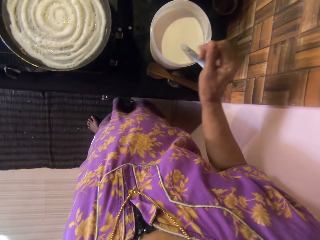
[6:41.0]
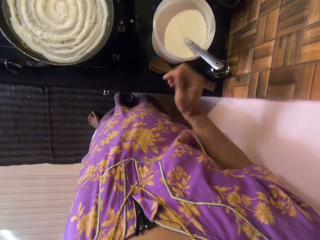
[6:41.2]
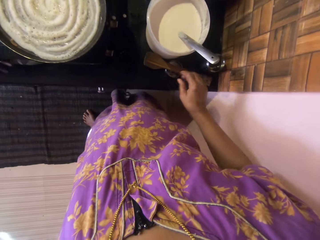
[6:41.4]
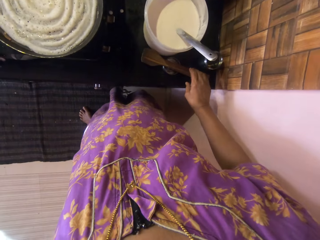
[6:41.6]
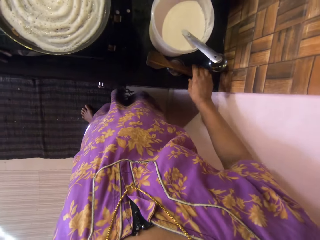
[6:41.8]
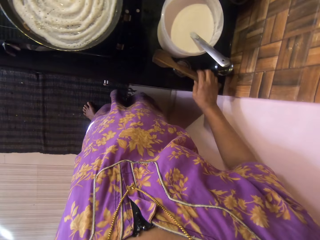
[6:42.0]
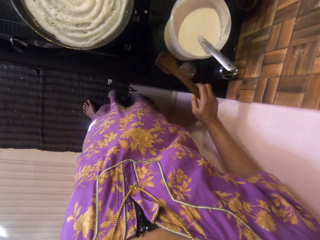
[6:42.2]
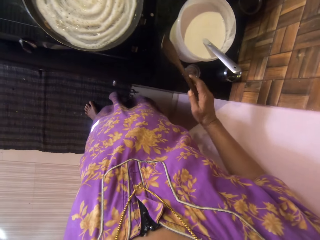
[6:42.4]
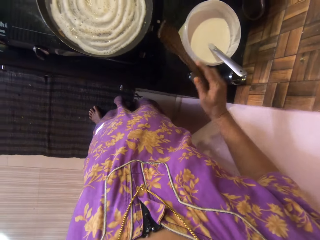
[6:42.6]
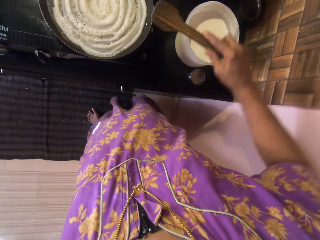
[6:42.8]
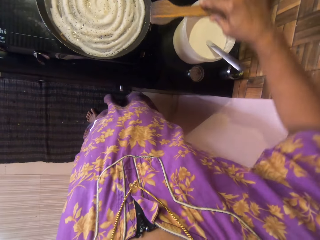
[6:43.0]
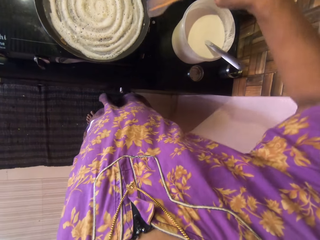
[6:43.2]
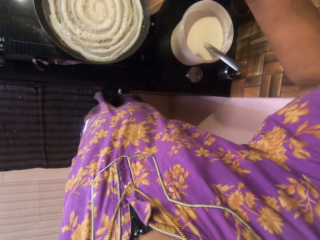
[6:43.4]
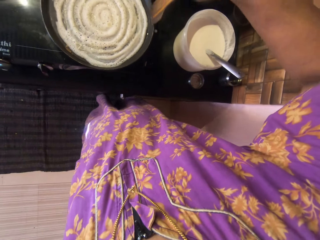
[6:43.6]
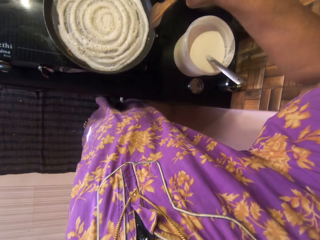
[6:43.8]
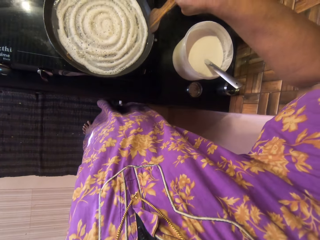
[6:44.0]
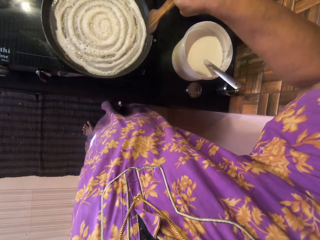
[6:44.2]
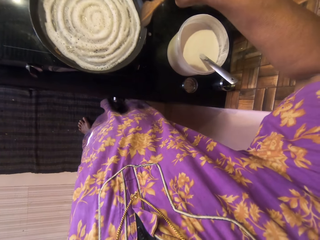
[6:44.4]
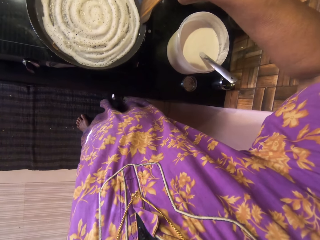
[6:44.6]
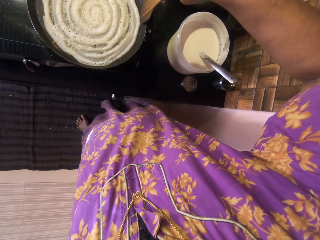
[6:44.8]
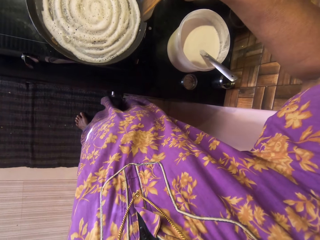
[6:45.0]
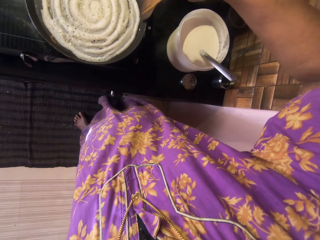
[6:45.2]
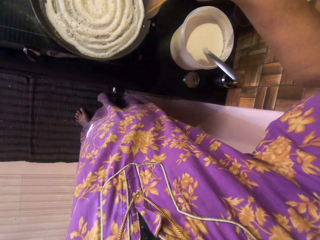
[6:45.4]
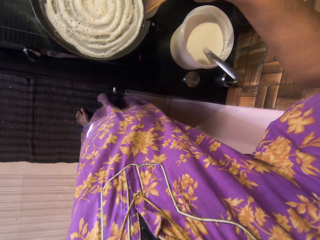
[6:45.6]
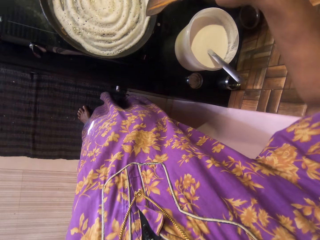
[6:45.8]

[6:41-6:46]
The camera wearer looks around. They pick the wooden spatula or spoon from the small container. They adjust the flat bread with the wooden spoon.

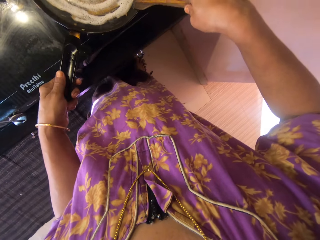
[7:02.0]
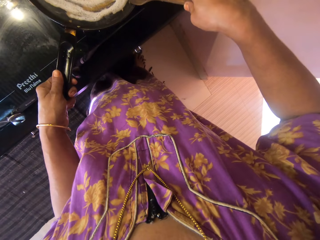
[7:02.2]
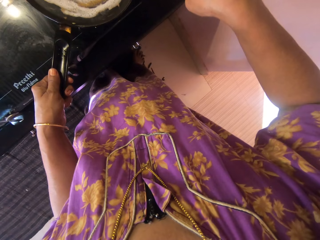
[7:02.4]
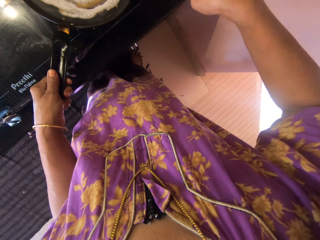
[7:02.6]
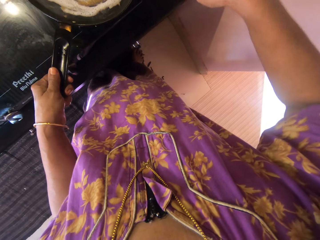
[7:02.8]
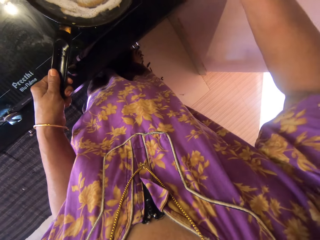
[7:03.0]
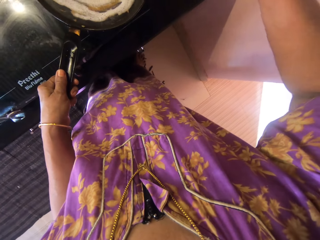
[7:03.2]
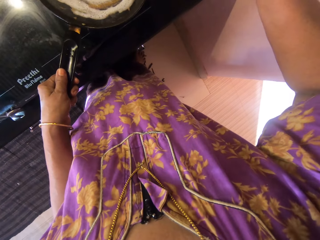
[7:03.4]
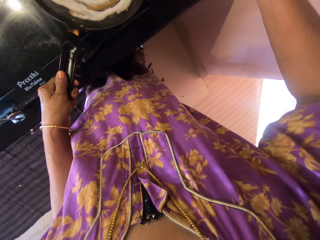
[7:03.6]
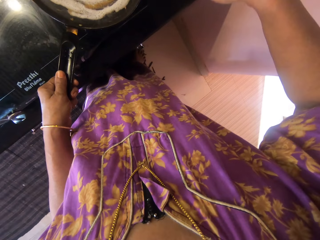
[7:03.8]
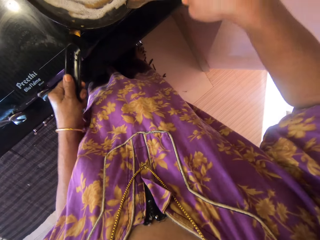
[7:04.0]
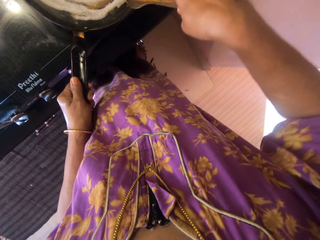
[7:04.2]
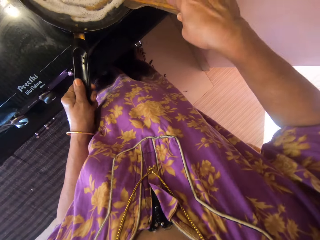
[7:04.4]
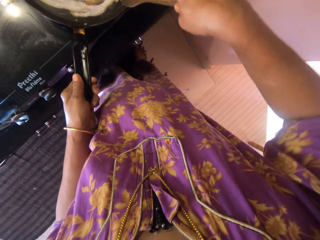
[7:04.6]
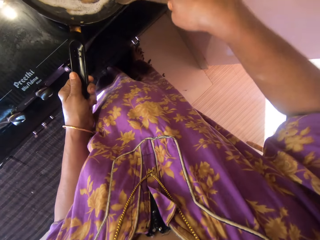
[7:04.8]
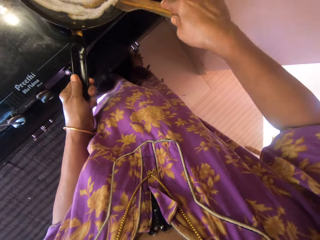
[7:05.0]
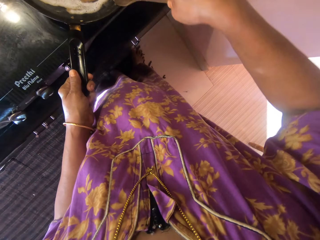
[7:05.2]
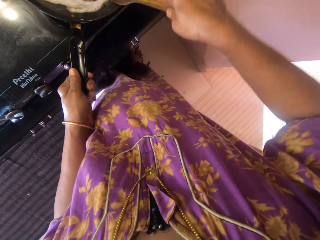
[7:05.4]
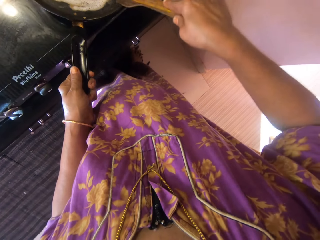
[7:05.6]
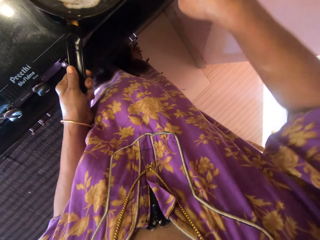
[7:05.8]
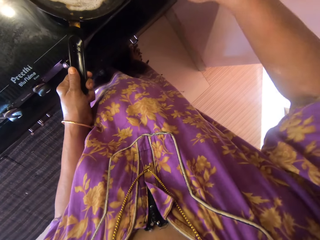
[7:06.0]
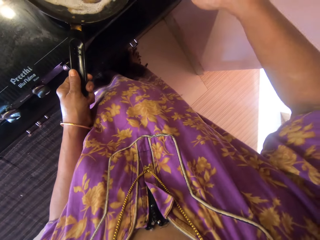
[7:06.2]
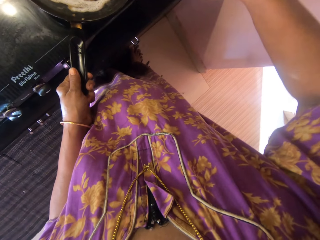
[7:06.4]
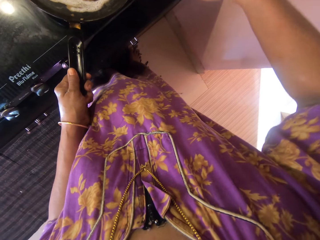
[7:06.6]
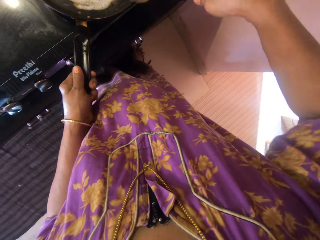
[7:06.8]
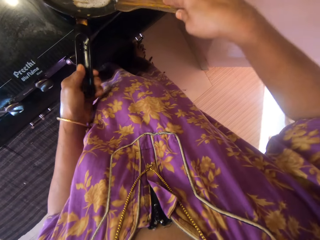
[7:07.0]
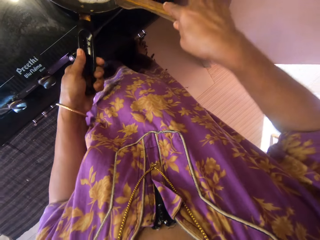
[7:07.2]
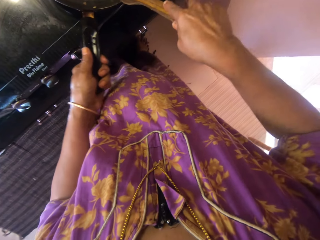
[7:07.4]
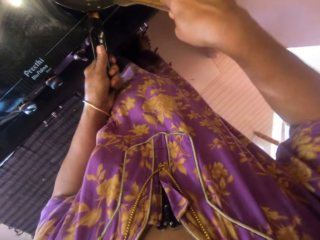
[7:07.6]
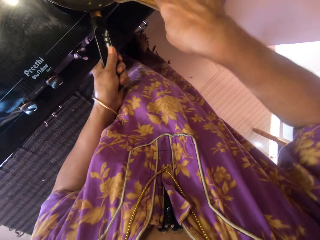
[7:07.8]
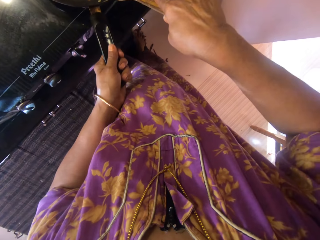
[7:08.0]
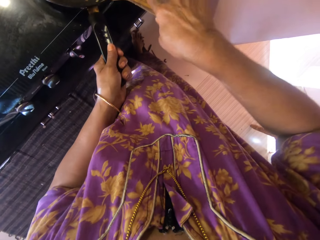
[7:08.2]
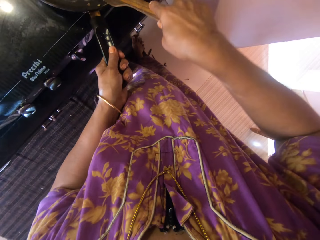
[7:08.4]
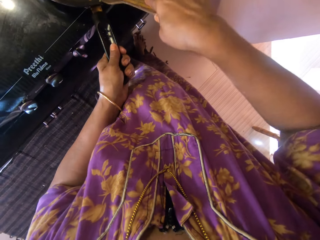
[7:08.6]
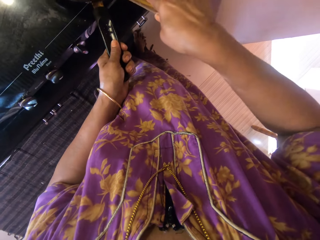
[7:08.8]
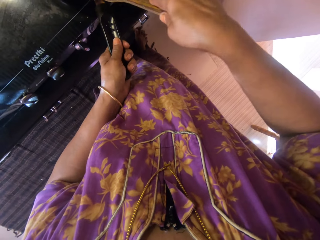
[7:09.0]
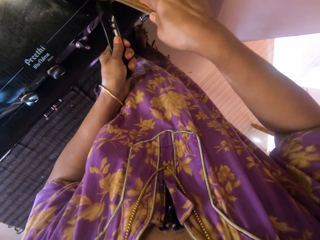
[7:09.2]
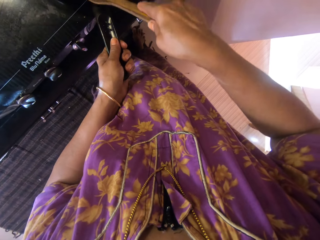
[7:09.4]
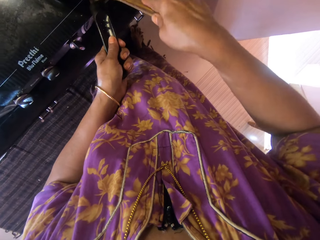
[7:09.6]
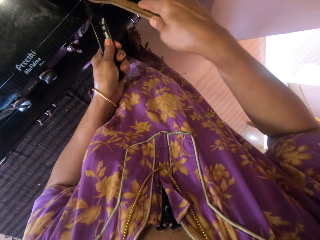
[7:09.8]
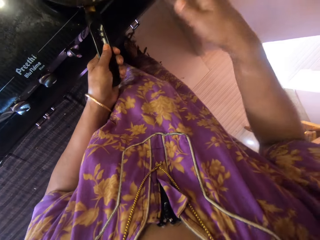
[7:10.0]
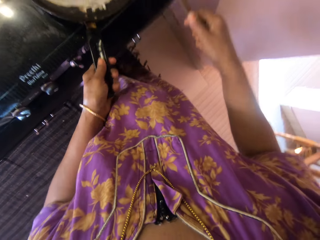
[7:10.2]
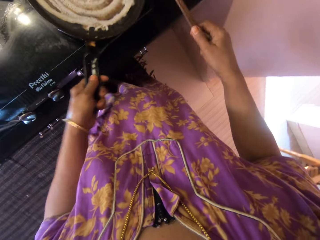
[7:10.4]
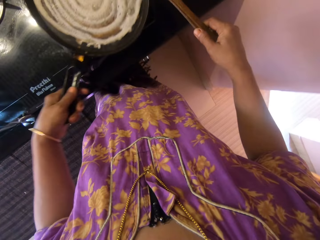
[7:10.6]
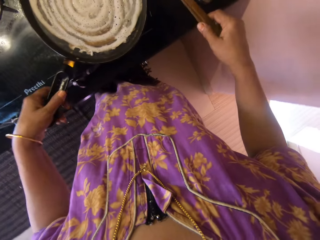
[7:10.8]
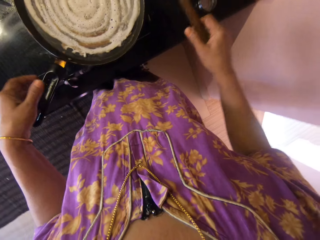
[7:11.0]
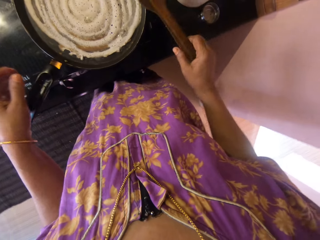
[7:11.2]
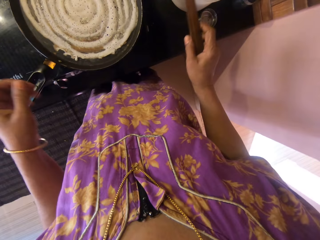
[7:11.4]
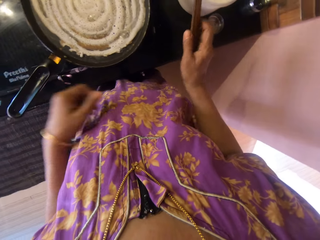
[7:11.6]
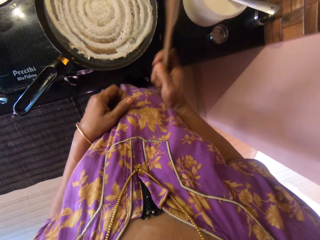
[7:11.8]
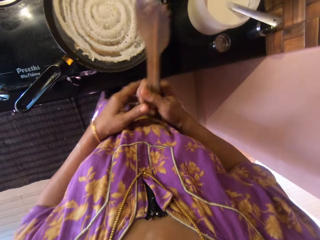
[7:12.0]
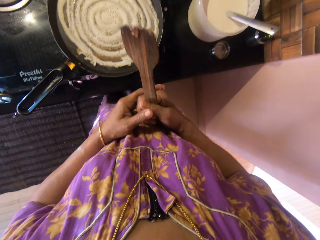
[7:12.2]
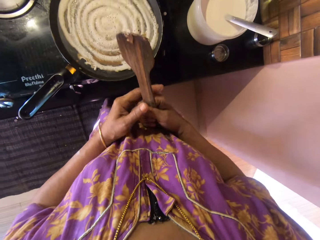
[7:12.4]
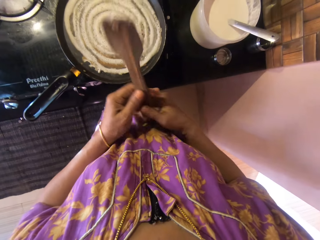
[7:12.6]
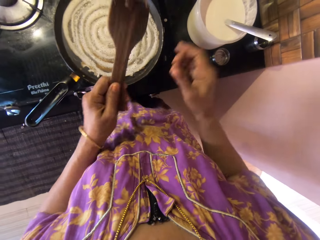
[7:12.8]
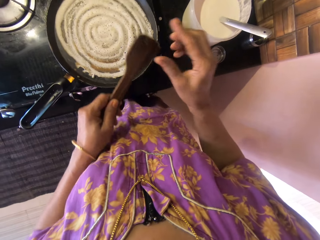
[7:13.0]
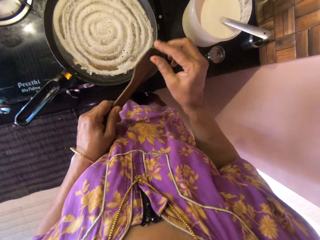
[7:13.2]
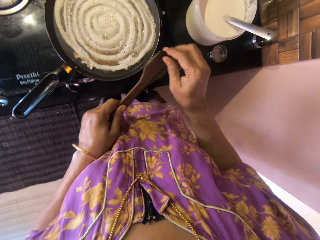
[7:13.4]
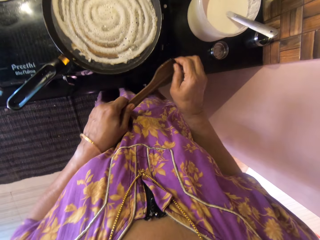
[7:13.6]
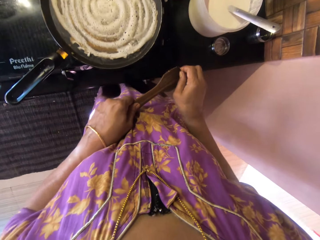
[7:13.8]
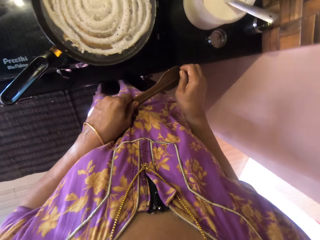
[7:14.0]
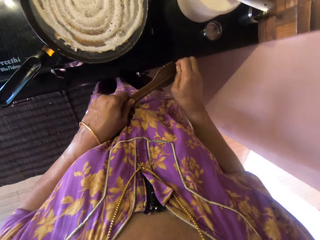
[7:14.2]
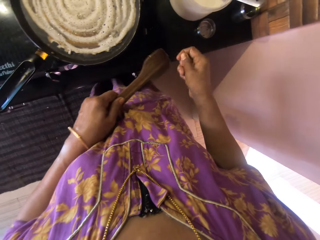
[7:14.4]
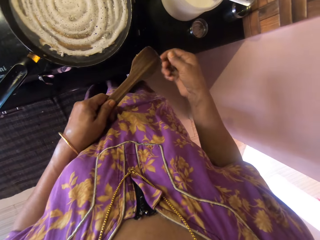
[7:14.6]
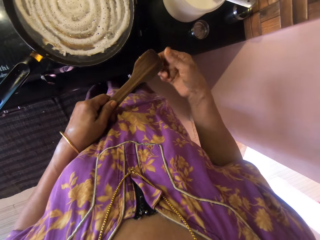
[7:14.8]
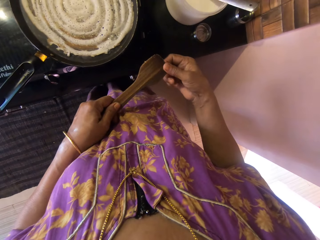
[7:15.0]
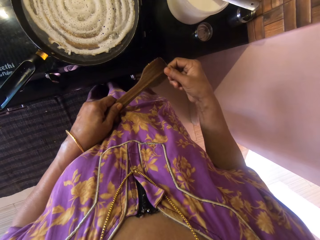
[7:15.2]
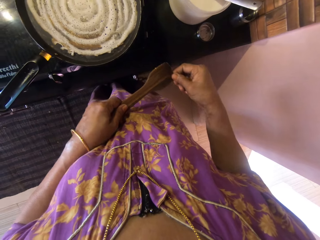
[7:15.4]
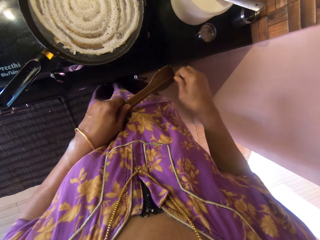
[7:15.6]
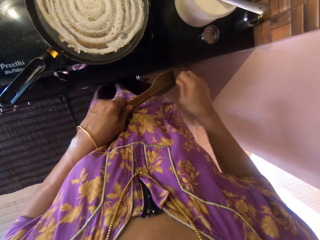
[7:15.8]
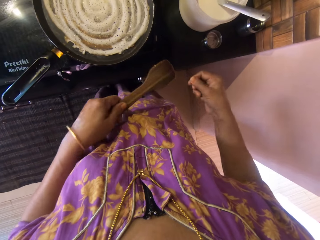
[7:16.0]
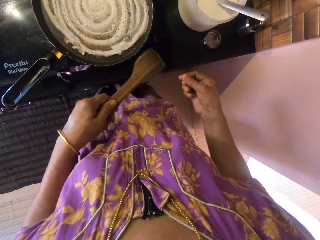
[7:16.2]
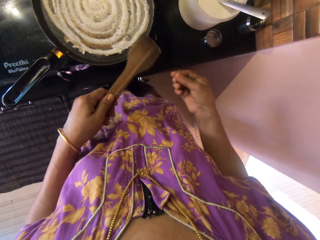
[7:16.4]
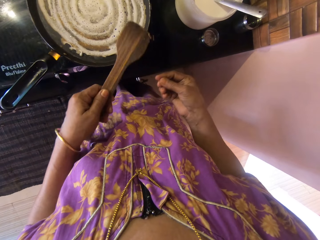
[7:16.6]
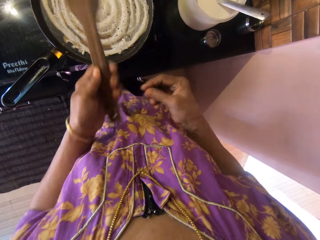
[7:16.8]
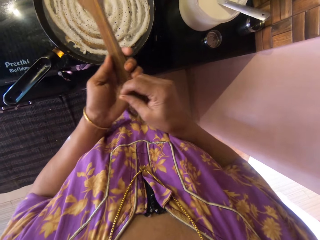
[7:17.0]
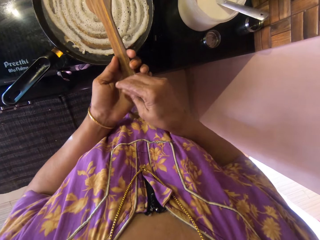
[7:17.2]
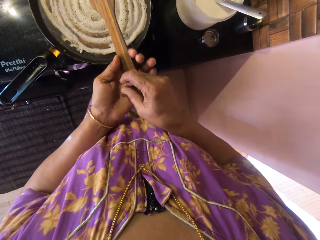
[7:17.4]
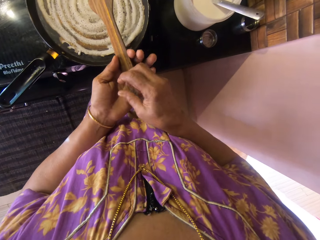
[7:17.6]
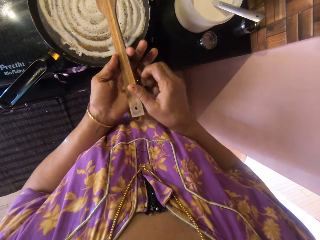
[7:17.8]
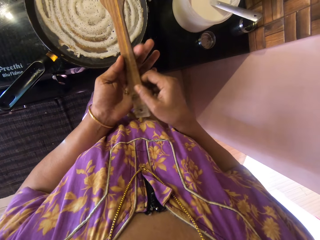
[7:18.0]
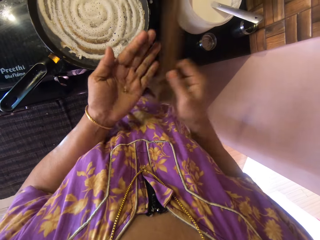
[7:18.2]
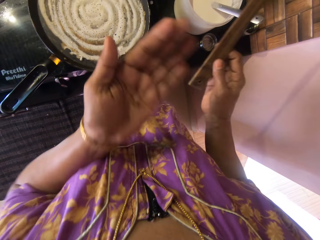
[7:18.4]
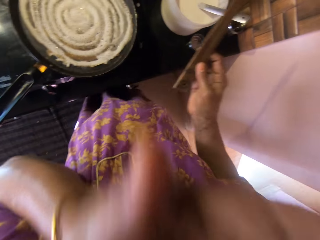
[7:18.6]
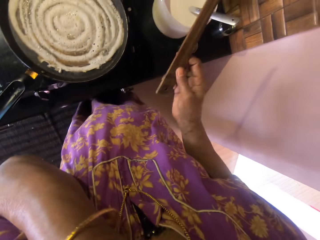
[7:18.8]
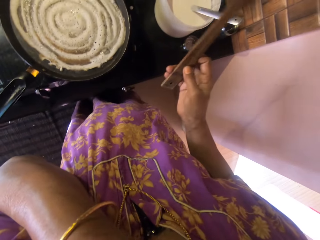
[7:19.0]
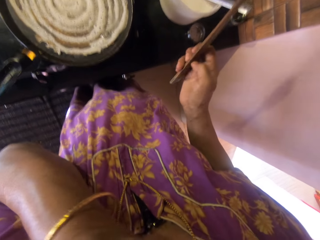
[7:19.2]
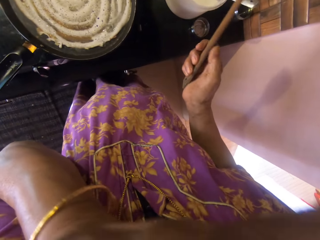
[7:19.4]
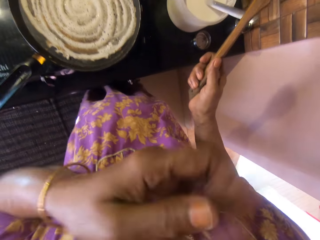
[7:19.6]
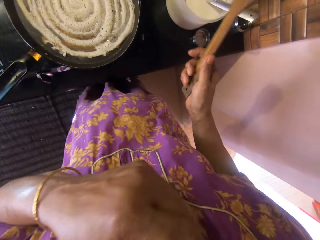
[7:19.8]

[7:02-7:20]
The camera wearer holds the pan on the cooker with her left hand. She holds the pan on the cooker. She lifts the pancake in the pan. She turns the frying pan, moves both hands and looks around. She passes the wooden spatula to her left hand. She takes off pancake crumbs with her right hand from the wooden spatula. She drops the pancake crumbs onto her left palm. She lifts the left hand. She passes the wooden spatula to her right hand. She throws the pancake crumbs into her mouth.
